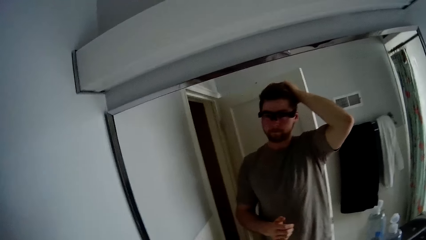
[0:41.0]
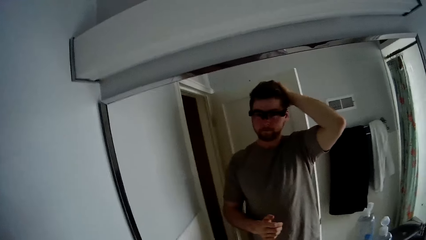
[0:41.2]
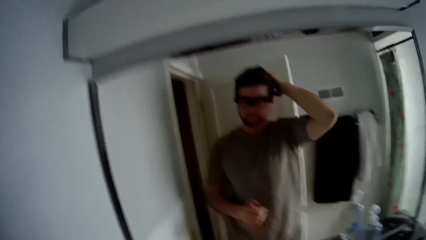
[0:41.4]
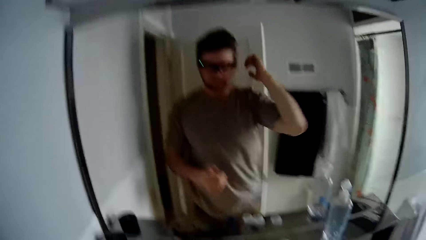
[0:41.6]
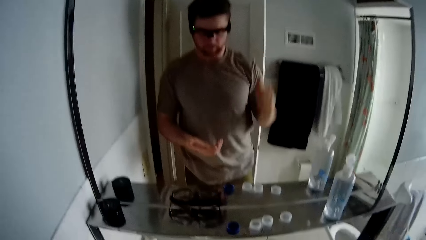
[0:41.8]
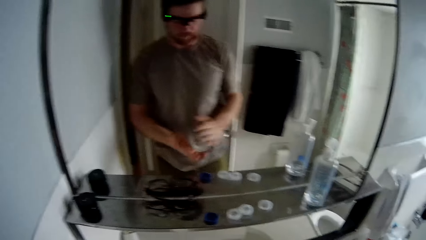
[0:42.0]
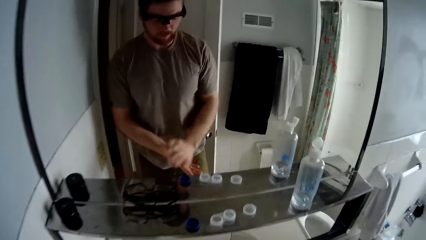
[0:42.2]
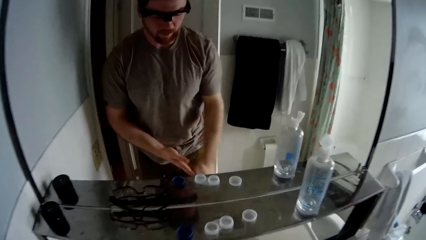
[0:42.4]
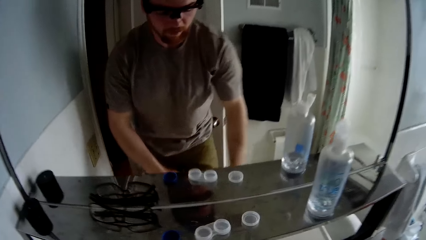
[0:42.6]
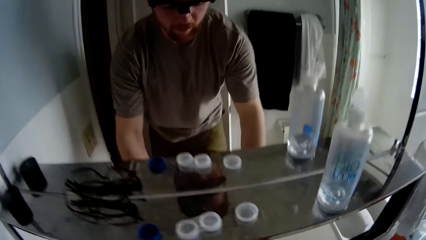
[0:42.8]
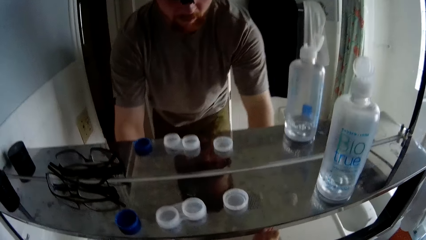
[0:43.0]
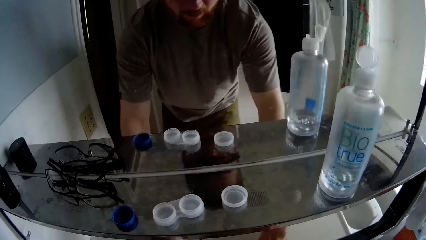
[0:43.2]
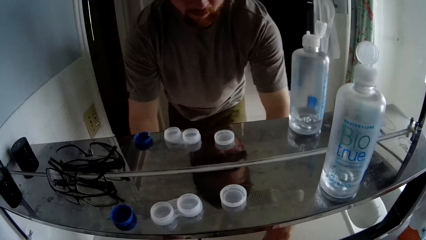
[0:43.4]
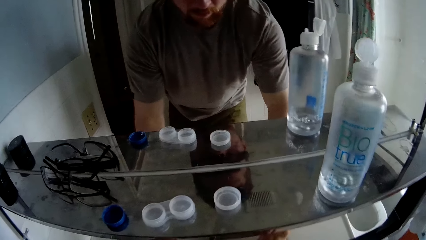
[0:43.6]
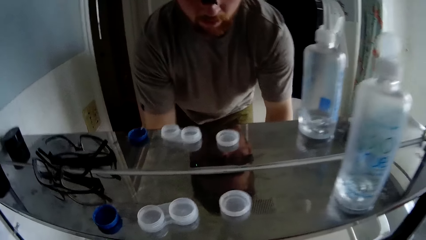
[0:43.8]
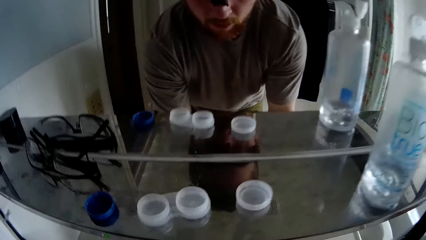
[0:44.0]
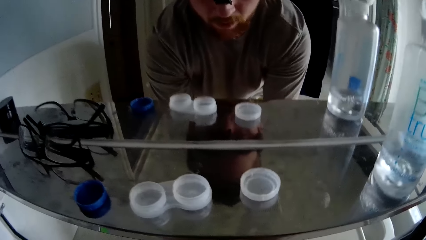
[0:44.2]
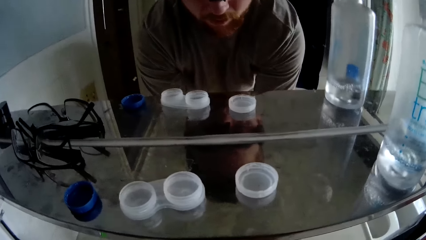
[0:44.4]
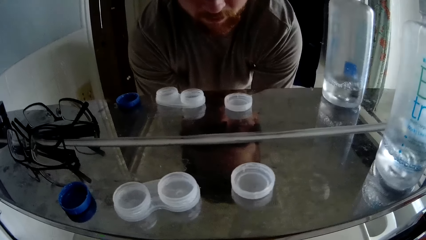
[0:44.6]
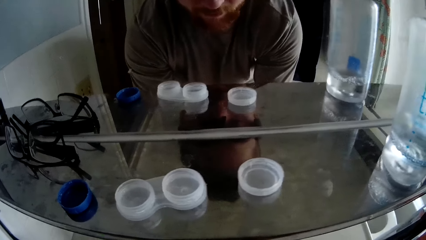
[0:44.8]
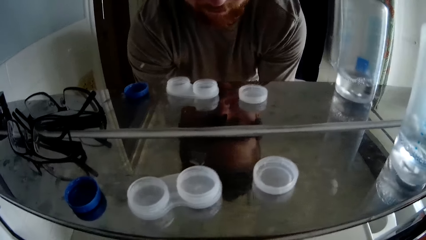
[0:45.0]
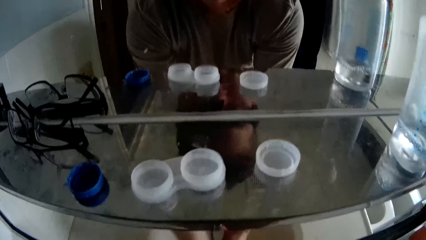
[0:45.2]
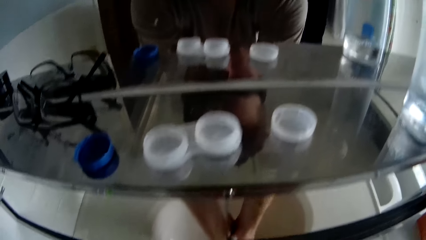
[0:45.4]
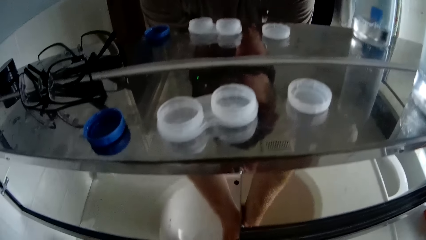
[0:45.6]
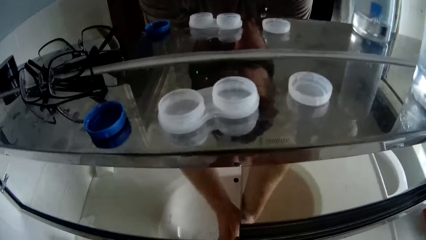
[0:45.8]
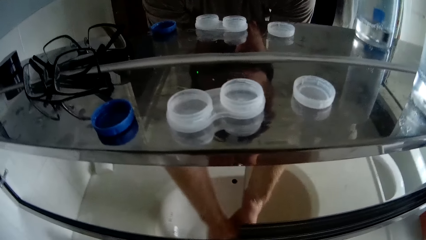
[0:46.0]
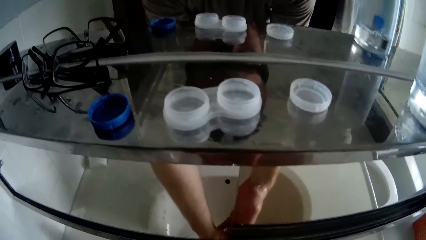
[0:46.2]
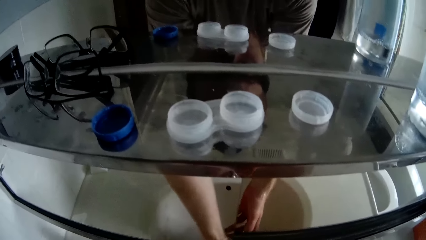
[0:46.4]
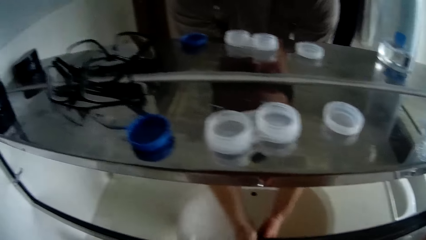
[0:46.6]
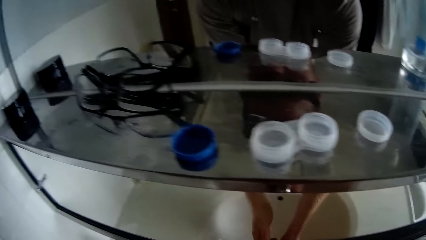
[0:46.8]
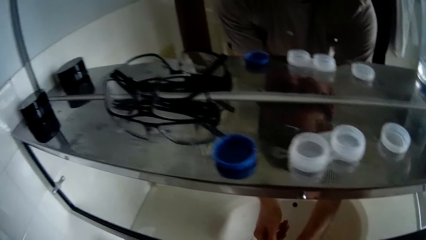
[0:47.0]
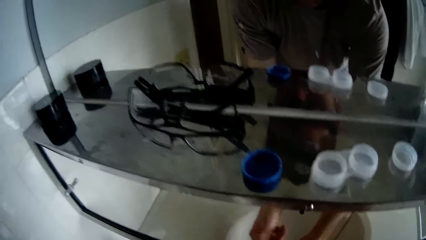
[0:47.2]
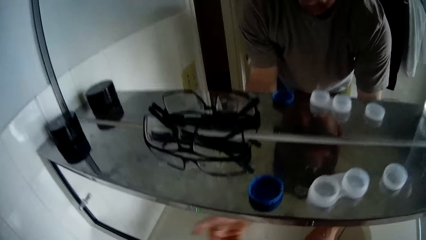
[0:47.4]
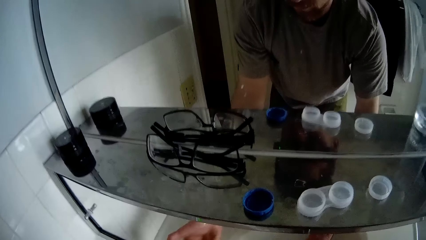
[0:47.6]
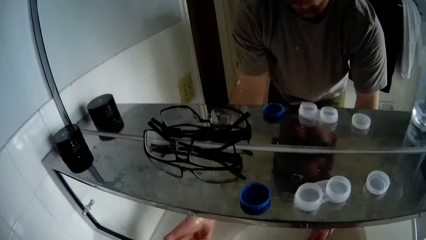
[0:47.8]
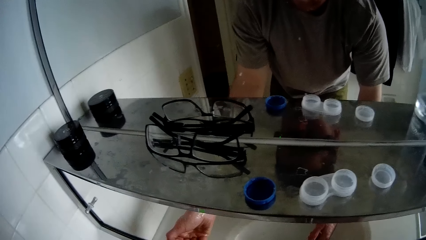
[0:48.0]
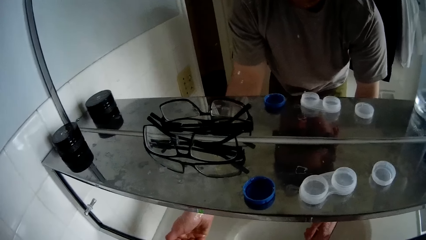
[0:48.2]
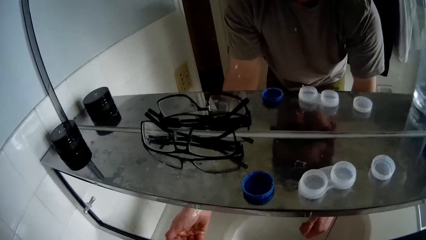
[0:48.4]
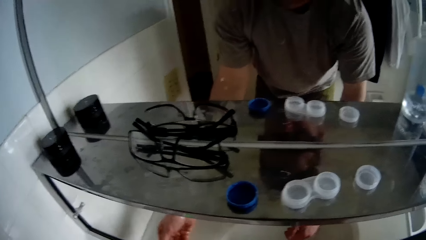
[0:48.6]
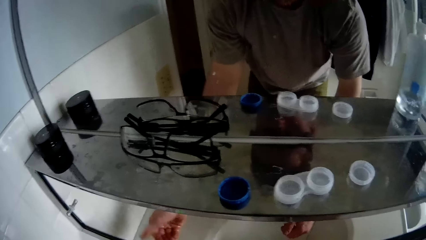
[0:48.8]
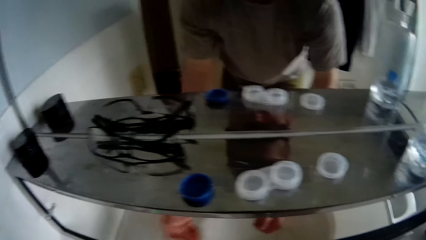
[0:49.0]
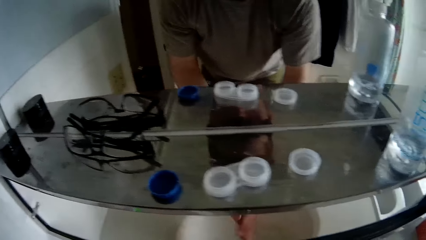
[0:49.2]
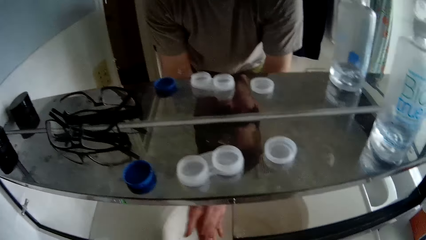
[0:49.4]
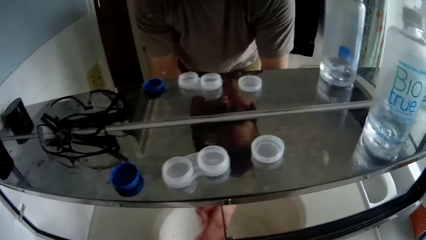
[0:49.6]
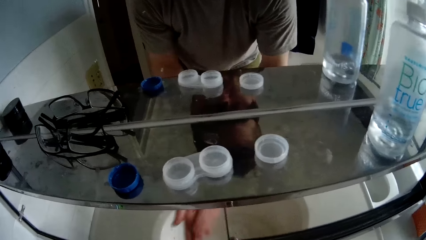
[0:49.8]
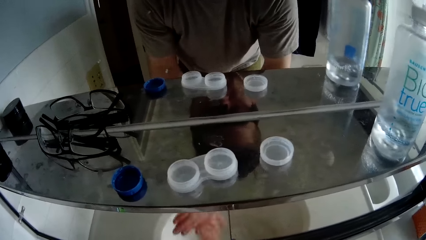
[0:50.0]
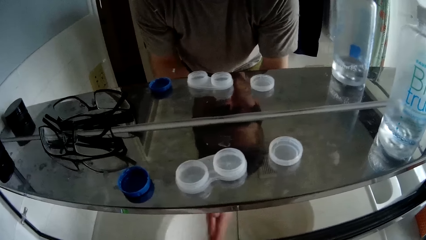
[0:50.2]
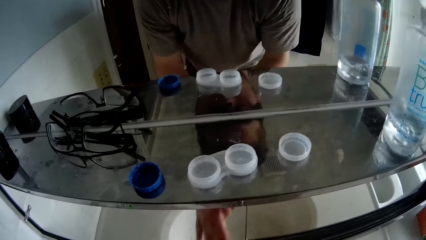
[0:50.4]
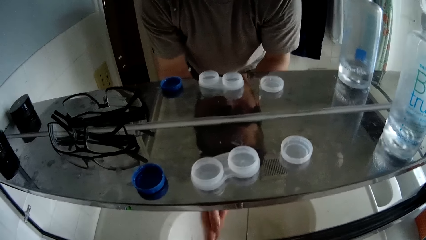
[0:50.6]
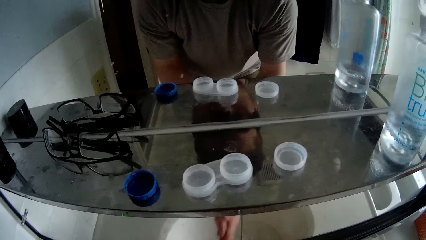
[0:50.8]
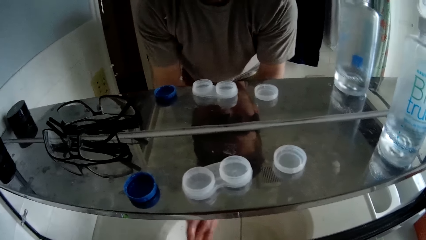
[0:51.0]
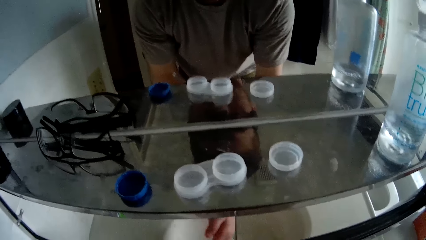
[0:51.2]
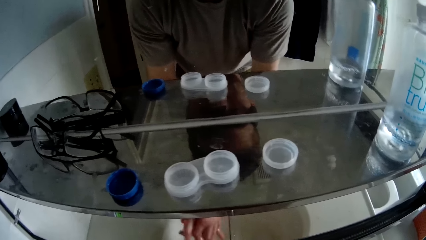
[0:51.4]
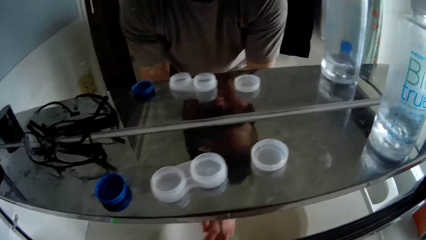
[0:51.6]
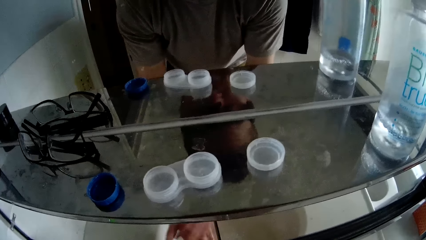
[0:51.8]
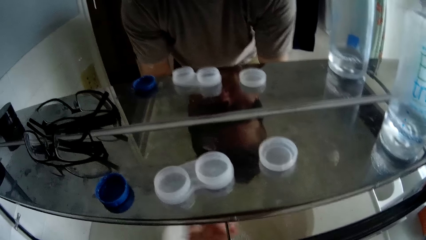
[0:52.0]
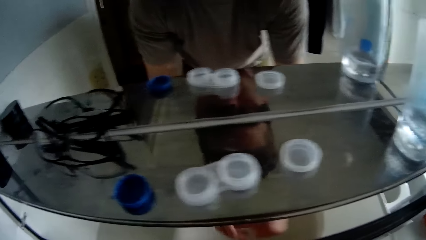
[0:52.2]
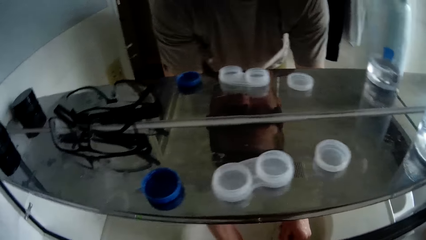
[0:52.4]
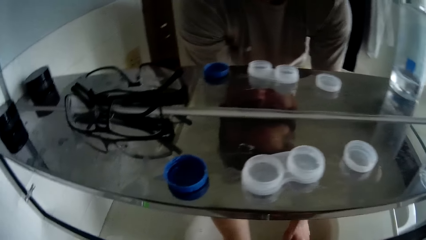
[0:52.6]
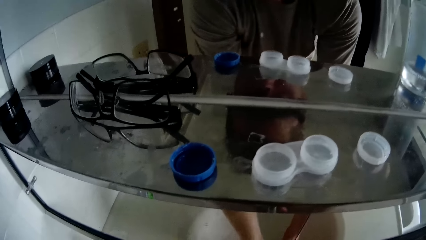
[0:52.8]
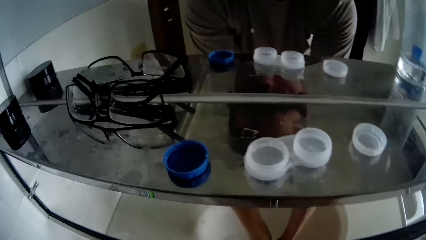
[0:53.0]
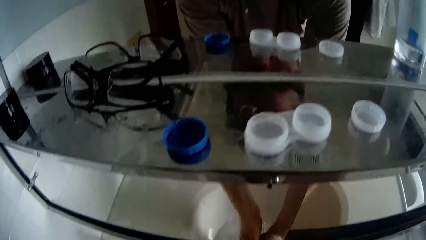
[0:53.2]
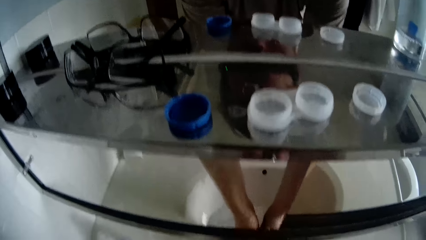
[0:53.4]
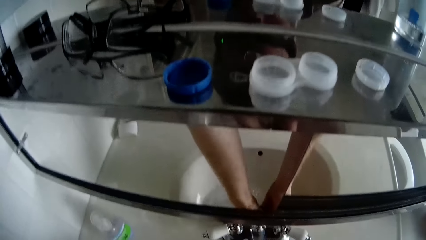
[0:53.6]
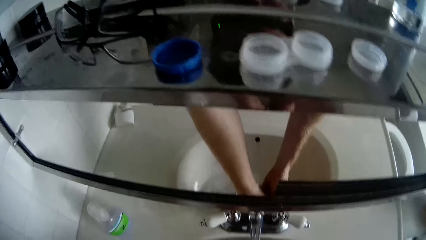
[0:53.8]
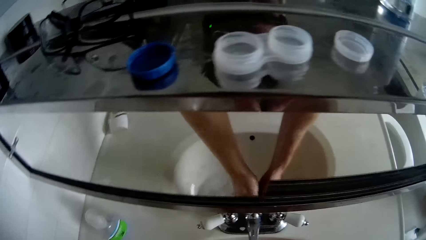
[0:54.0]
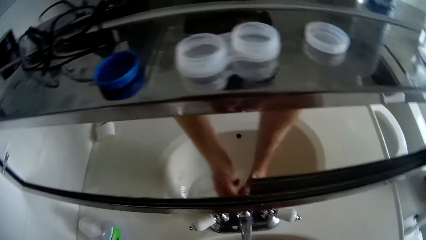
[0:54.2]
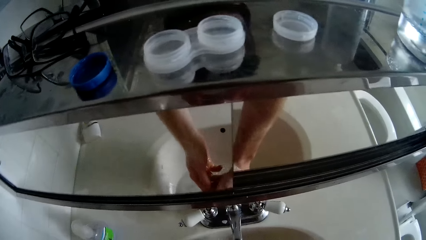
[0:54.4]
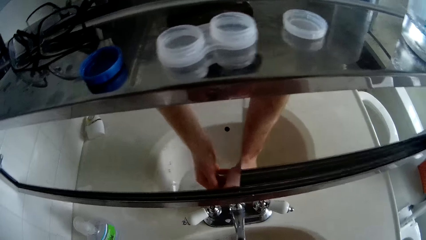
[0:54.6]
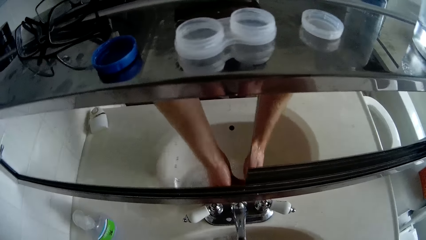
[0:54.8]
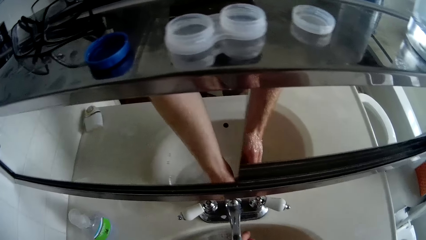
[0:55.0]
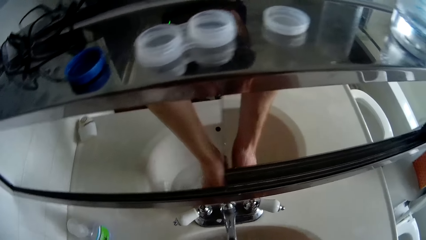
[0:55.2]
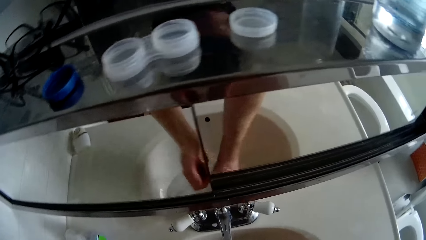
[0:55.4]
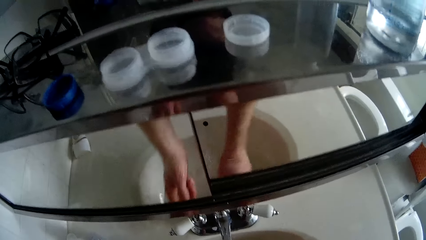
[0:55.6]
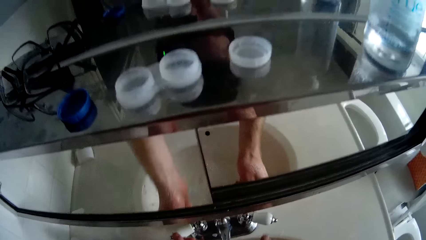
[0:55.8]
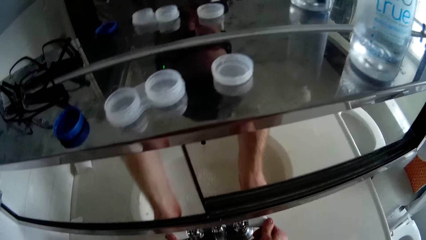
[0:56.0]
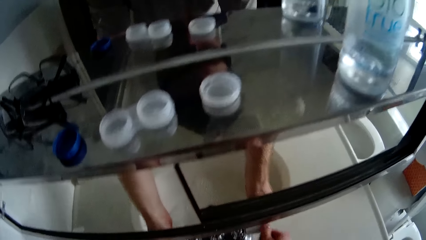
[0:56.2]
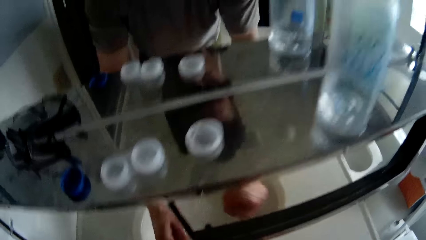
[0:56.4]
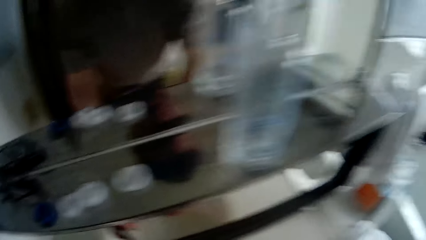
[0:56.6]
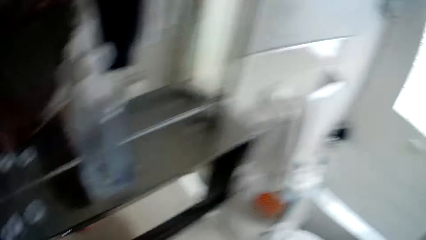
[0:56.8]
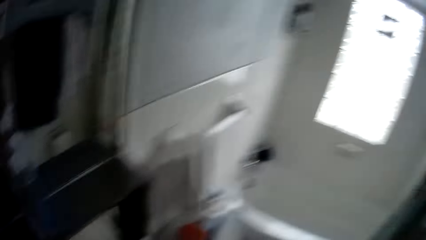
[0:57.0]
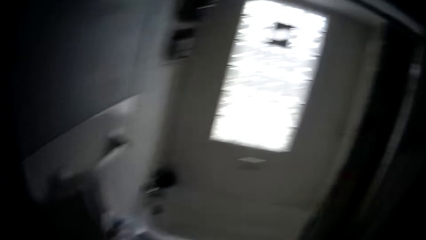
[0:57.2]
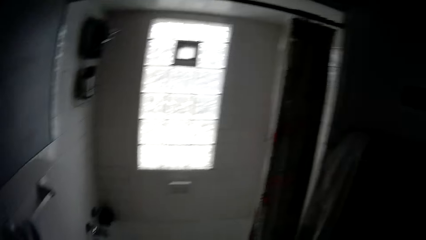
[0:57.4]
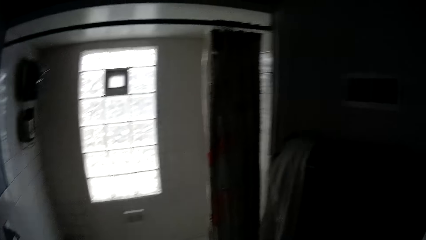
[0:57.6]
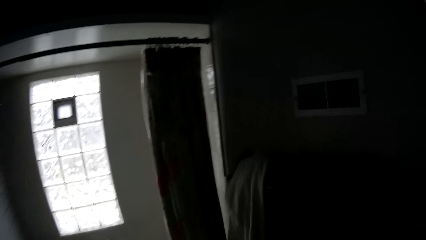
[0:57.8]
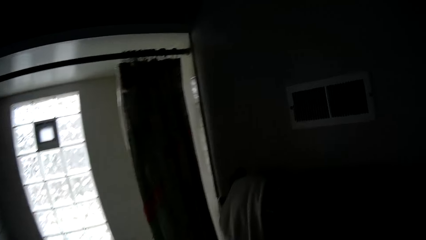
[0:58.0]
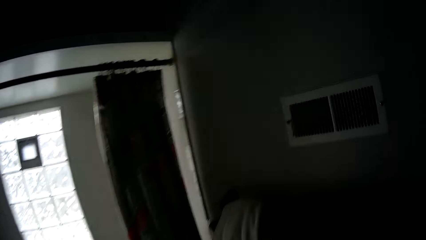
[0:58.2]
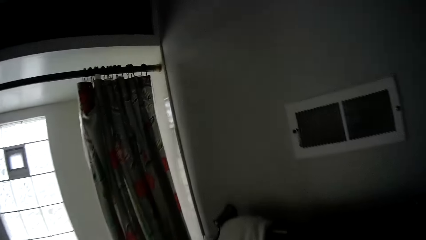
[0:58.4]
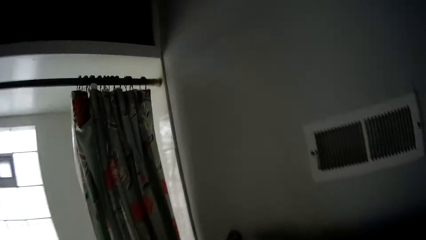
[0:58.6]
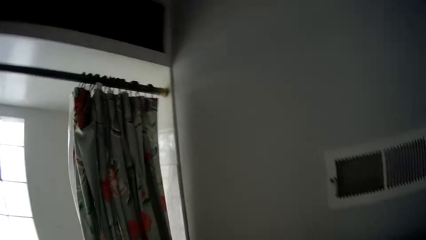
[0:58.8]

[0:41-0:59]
The camera wearer rubs the hair cream on the hands. He bends downwards. He washes his hands in a sink. He presses the soap dispenser. He rubs hands with soap. He washes hands in the sink. He closes the faucets. He walks around.
